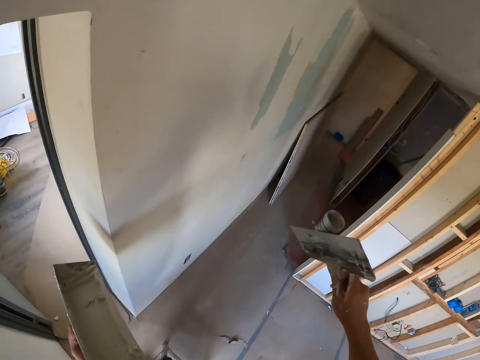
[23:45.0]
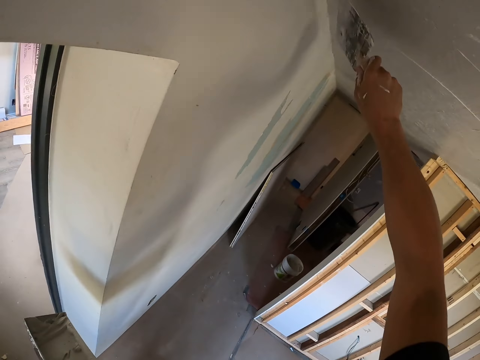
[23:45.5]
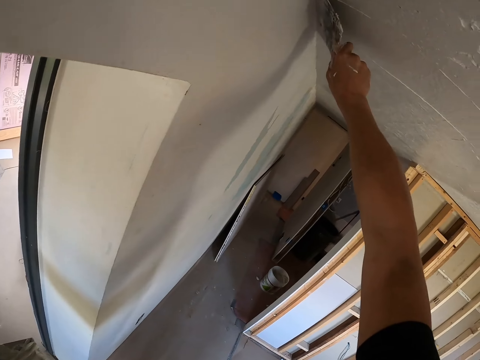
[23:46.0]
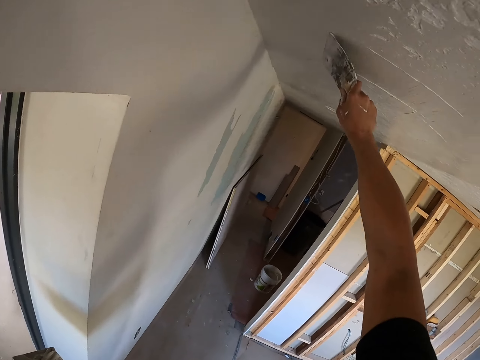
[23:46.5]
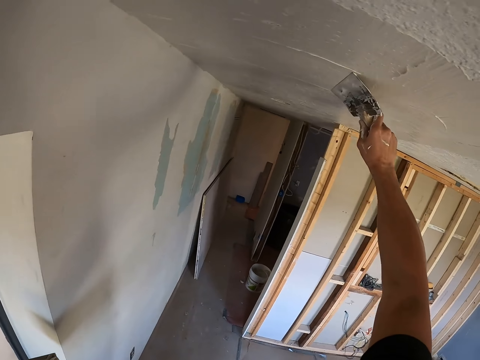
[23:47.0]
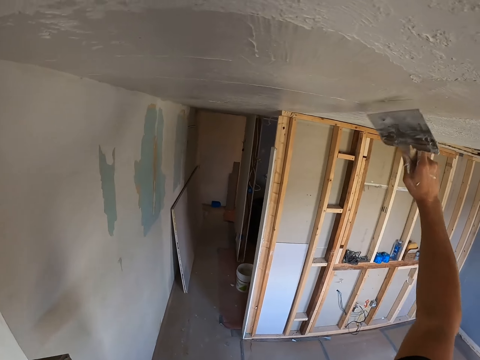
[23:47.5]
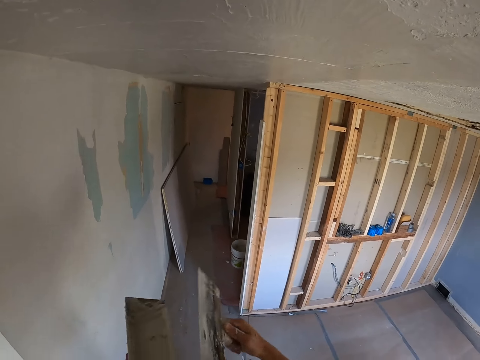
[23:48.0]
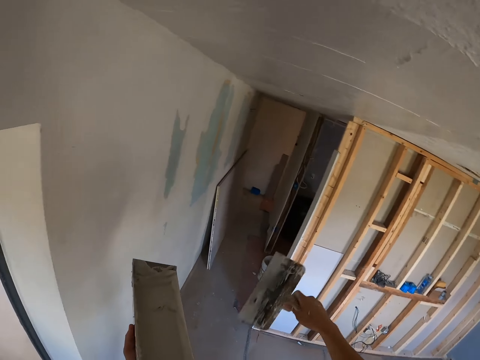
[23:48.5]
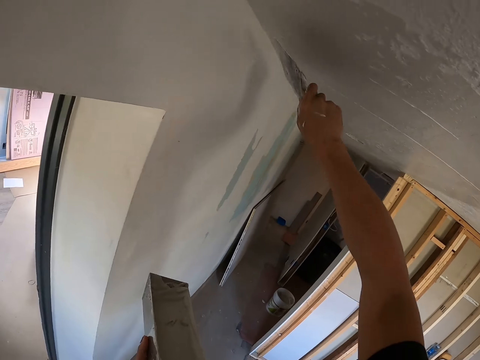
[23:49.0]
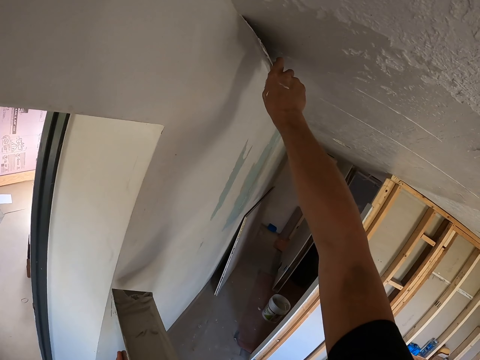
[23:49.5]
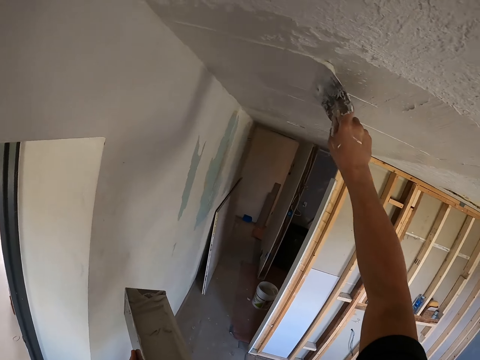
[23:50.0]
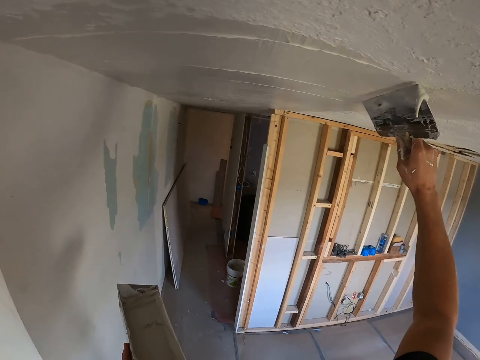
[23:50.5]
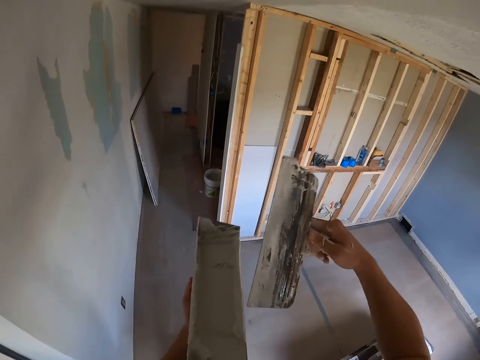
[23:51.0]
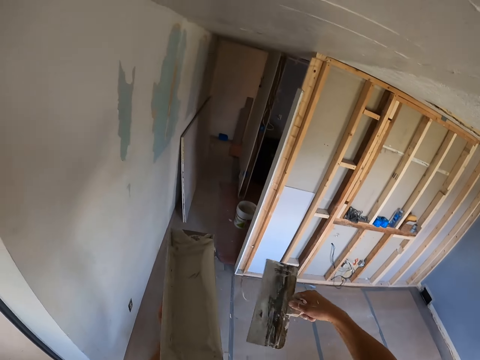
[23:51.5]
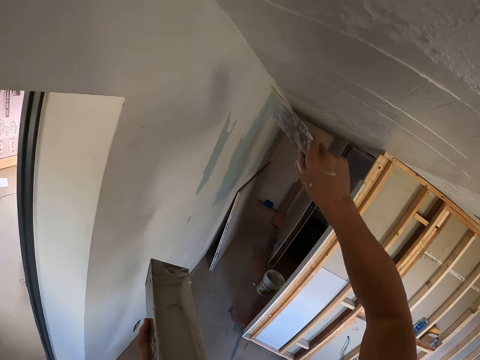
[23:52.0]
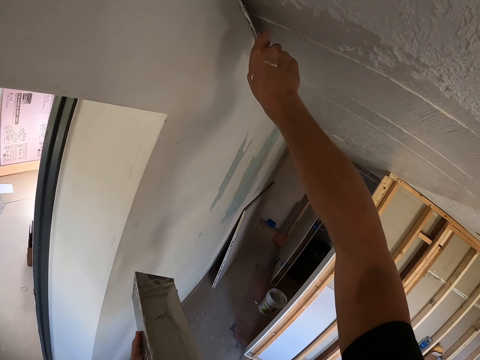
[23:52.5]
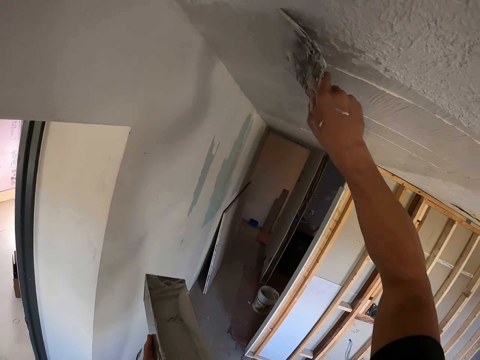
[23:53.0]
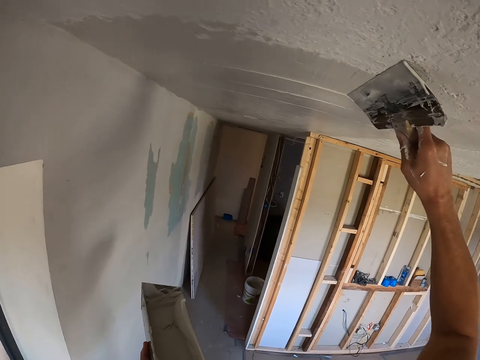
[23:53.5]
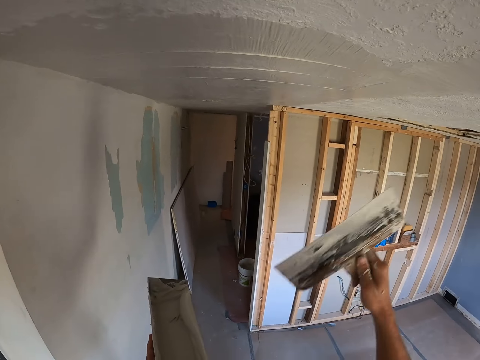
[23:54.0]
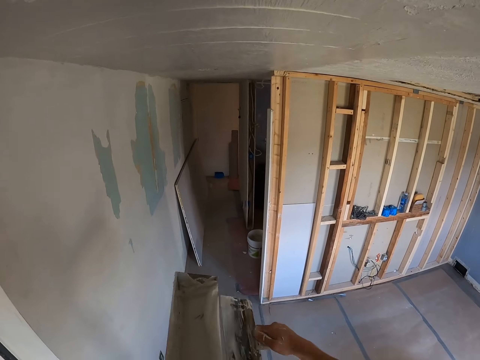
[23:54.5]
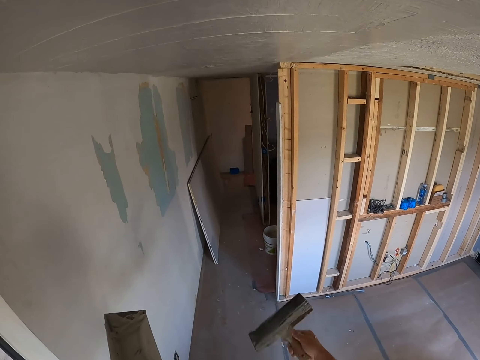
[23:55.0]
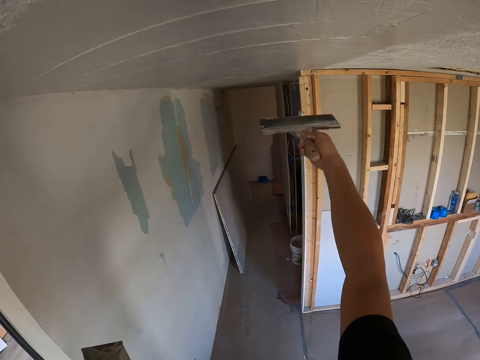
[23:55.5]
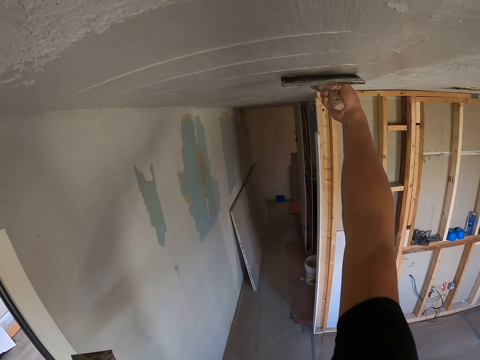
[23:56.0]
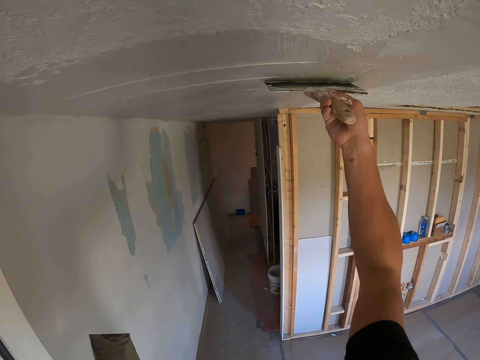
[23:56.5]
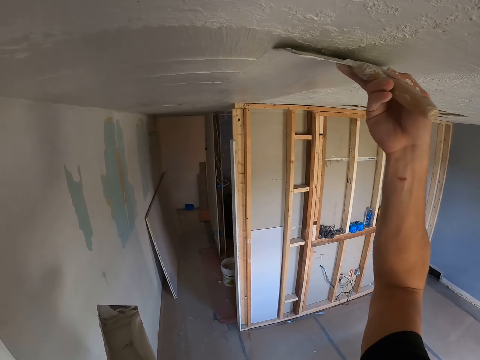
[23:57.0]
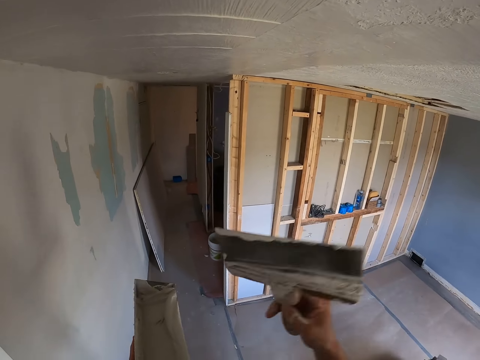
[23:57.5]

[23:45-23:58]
The camera wearer applies filler on the wall. They paint the ceiling. They scrape excess paint from the brush. They scoop the filler. They paint the ceiling. They apply the filler on the wall. They scoop the filler. They scrape excess paint from the brush. They apply the filler on the wall. They paint the ceiling. They scrape excess paint from the brush. They scoop the filler. They apply the filler on the wall. They paint the ceiling.

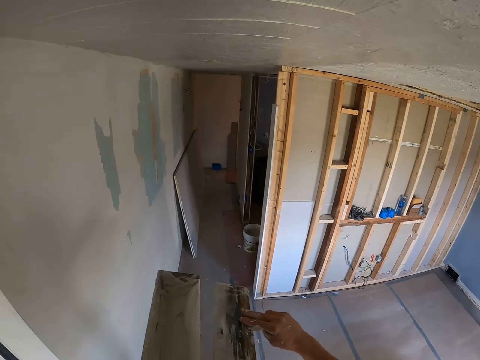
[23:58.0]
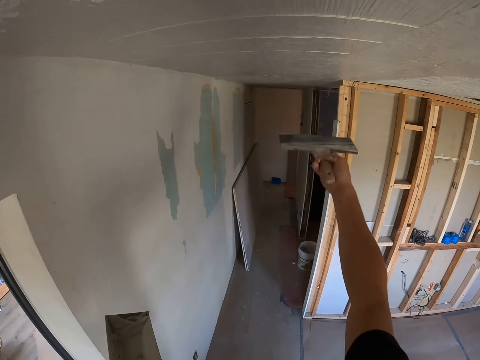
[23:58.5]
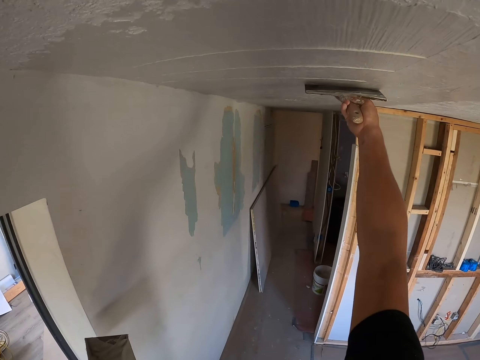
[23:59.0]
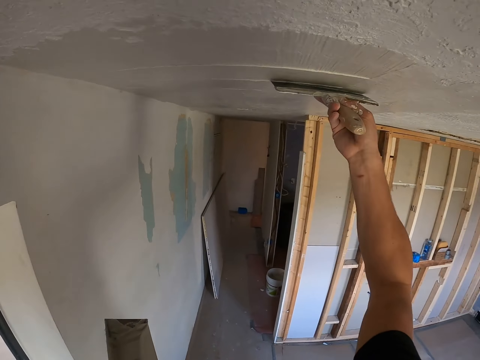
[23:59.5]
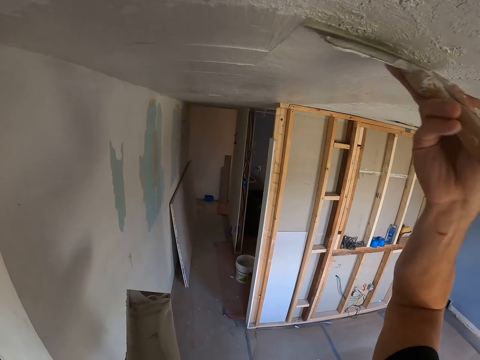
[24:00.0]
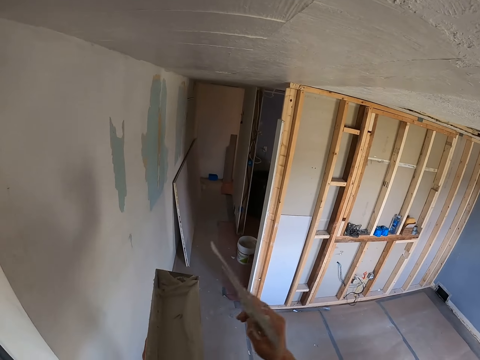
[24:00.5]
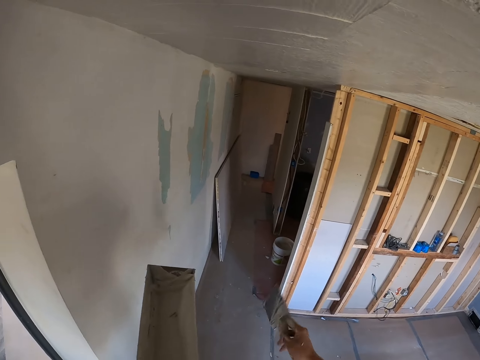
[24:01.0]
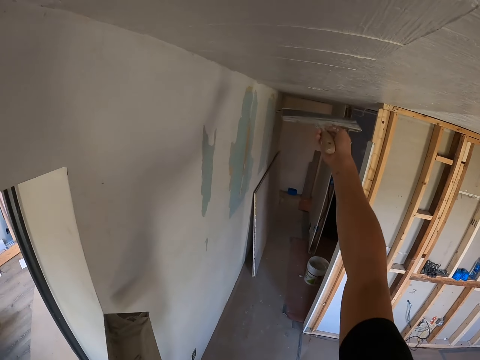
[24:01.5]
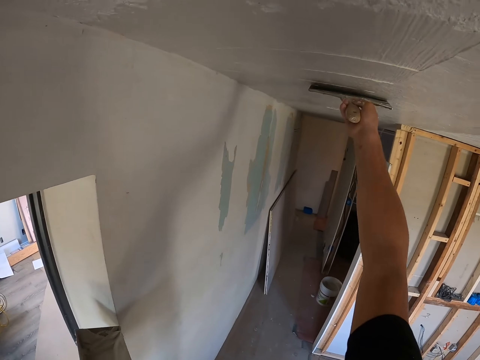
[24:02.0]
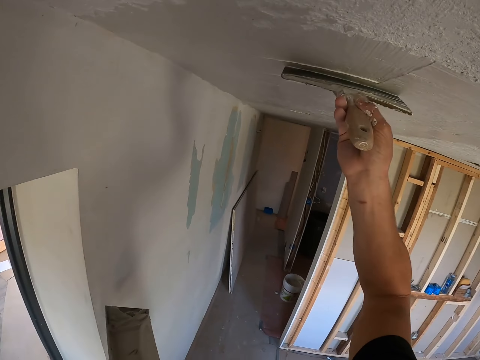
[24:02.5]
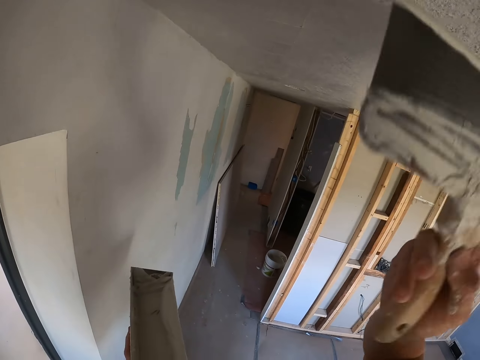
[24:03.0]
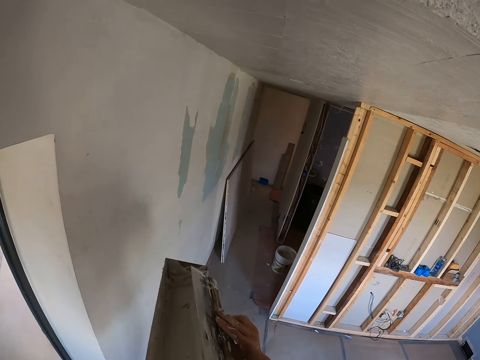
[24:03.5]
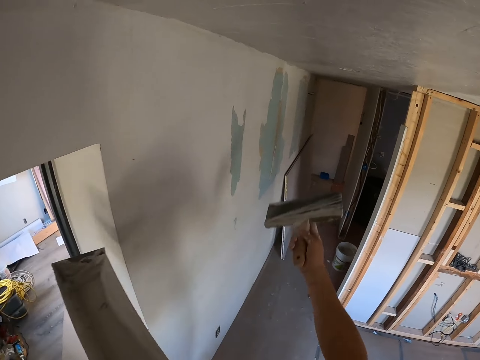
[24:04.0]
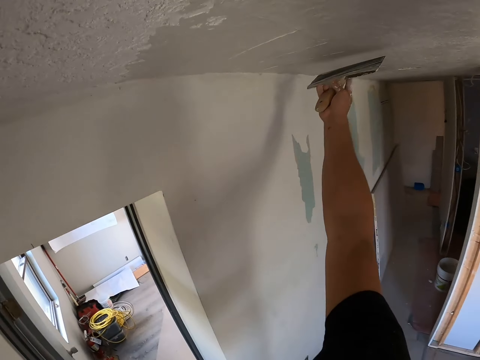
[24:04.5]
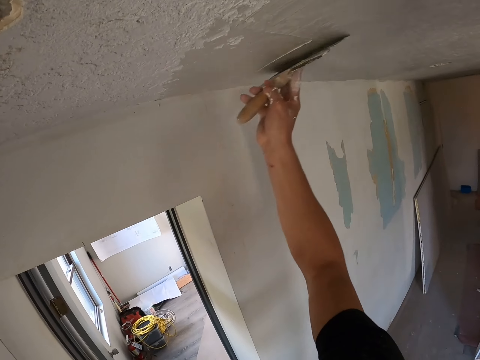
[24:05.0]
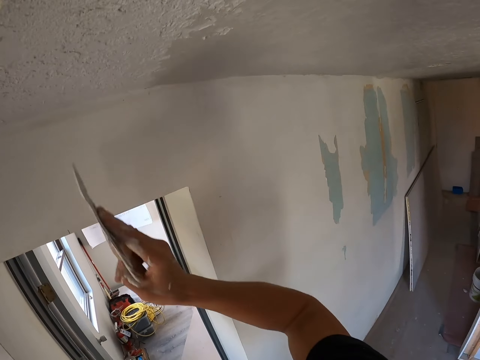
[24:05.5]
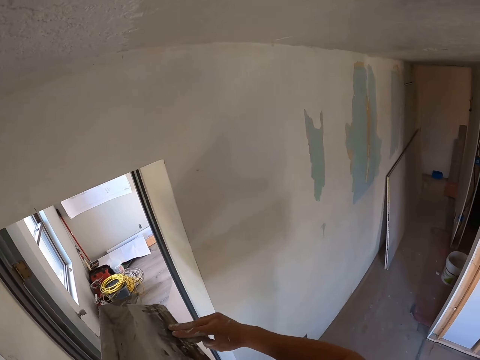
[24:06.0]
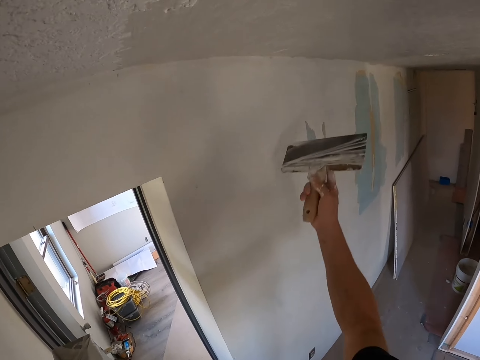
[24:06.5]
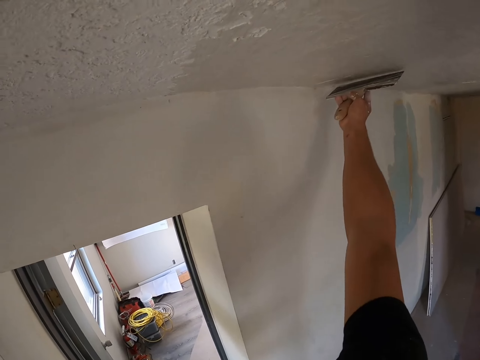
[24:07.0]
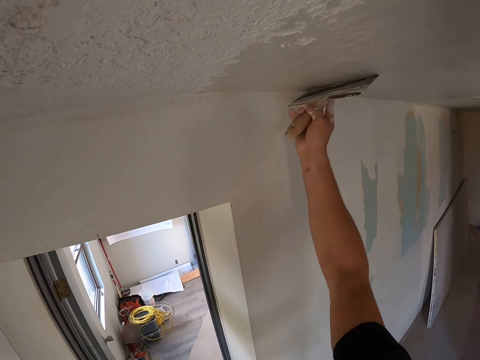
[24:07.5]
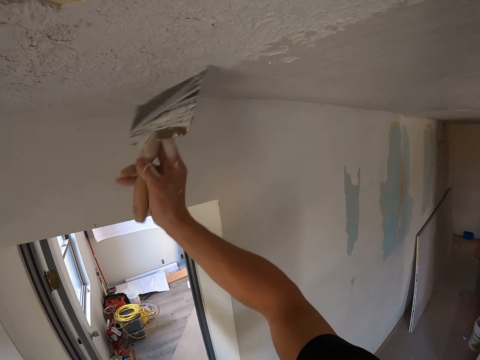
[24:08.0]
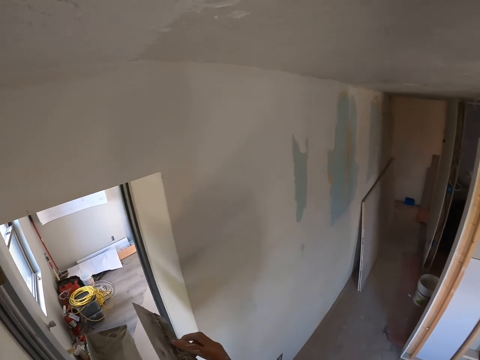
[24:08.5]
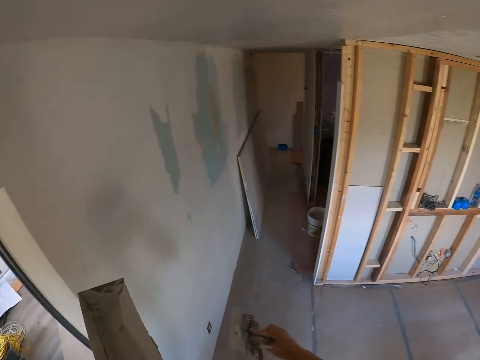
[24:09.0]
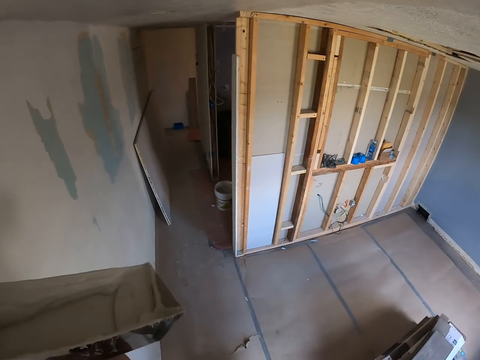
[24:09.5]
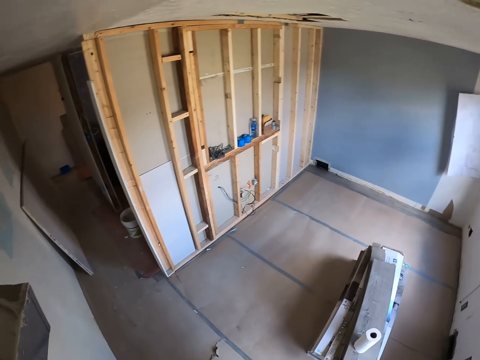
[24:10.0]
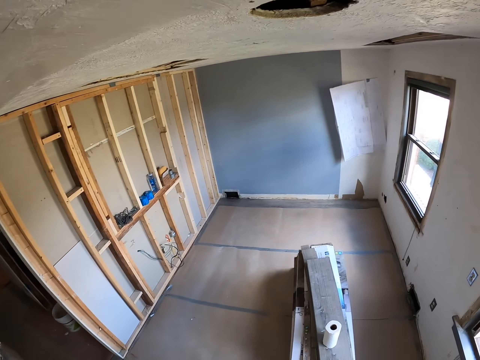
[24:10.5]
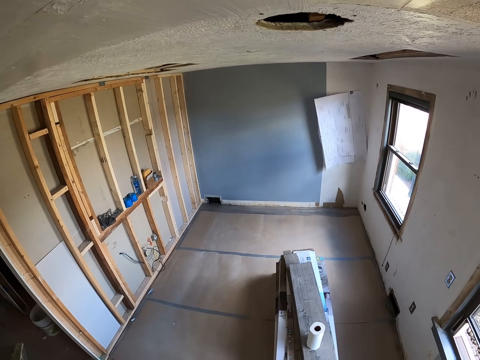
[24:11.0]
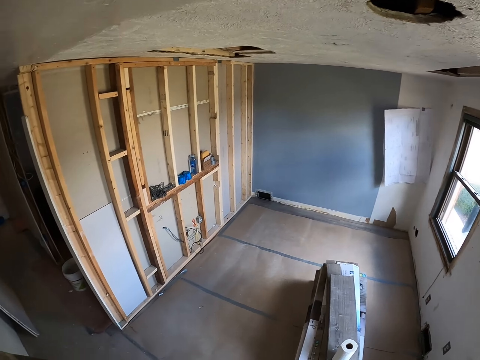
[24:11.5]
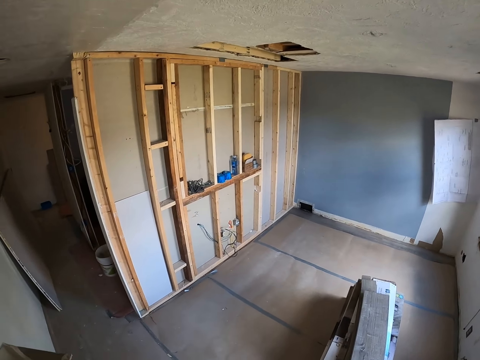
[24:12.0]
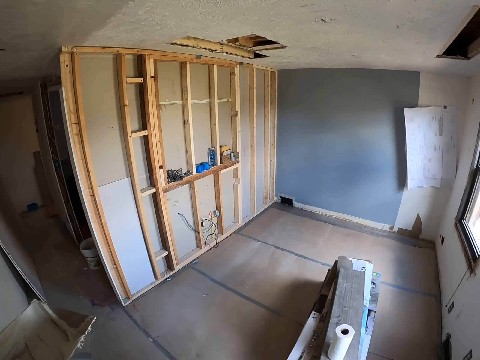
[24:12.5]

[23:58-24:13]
The camera wearer scrapes excess paint from the brush. They scoop filler. They paint the ceiling. They apply the filler on the wall. They scrape excess paint from the brush. They scoop the filler. They apply the filler on the wall. They paint the ceiling. They scoop the filler. They scrape excess paint from the brush. They apply the filler on the wall. They paint the ceiling. They scoop the filler. They apply the filler on the wall. They scrape excess paint from the brush. They scoop the filler. They look around.
